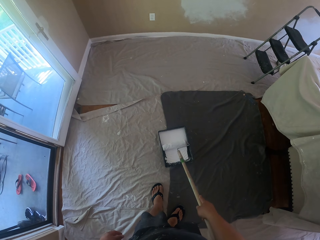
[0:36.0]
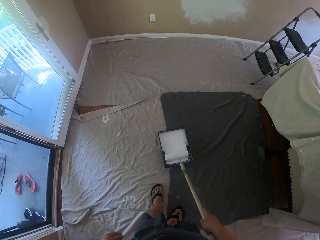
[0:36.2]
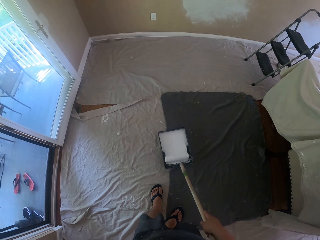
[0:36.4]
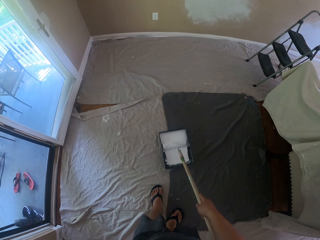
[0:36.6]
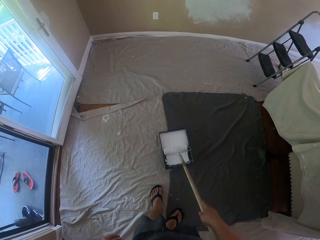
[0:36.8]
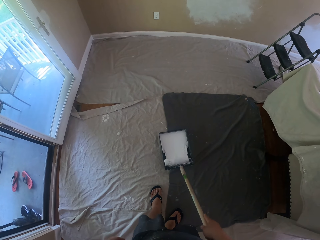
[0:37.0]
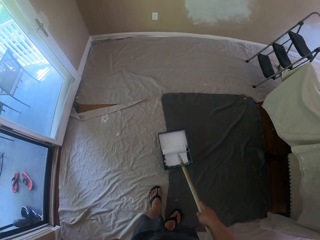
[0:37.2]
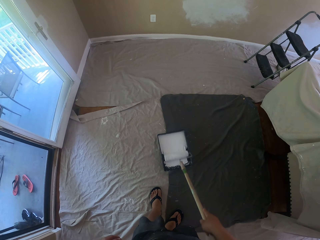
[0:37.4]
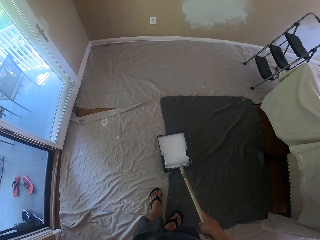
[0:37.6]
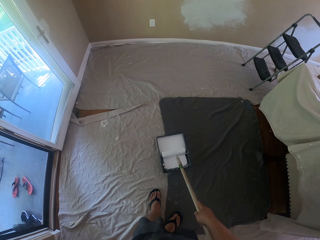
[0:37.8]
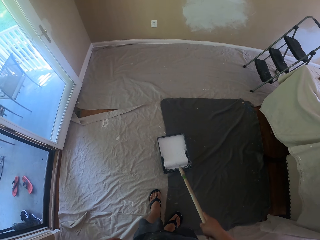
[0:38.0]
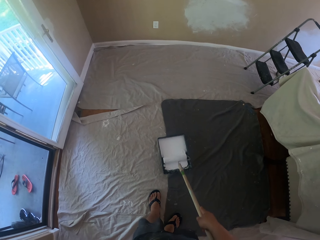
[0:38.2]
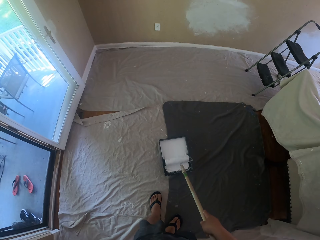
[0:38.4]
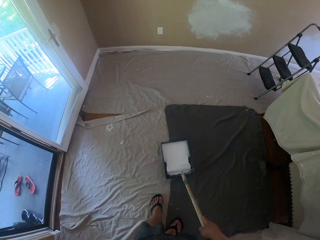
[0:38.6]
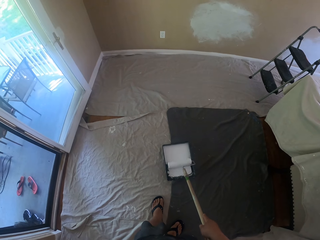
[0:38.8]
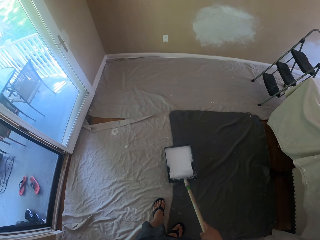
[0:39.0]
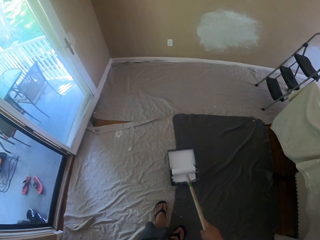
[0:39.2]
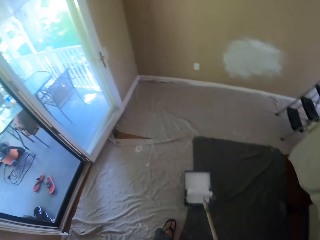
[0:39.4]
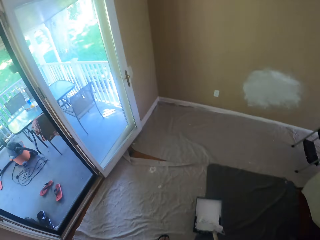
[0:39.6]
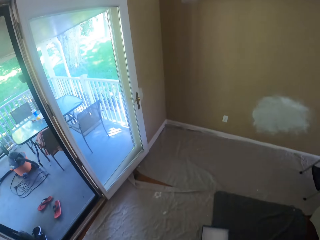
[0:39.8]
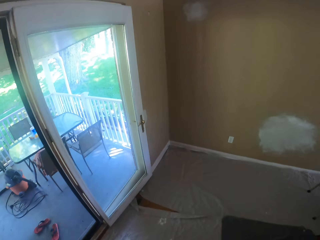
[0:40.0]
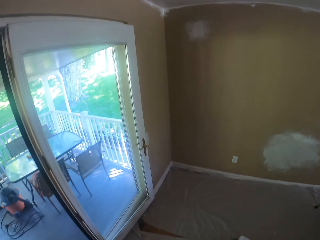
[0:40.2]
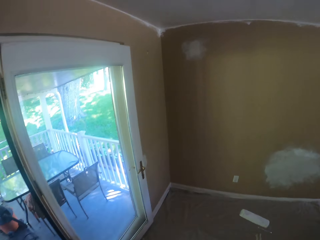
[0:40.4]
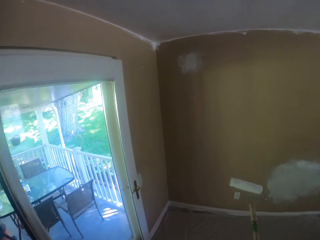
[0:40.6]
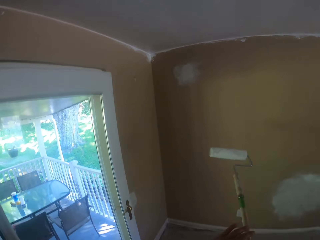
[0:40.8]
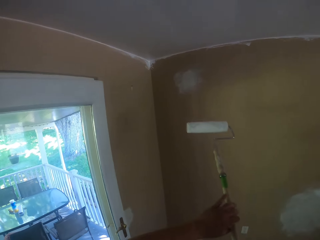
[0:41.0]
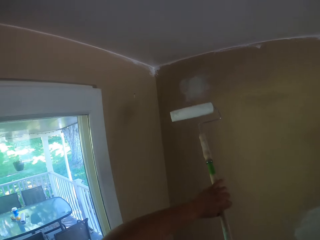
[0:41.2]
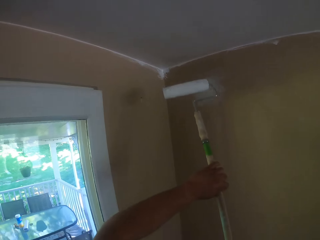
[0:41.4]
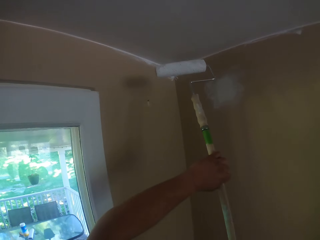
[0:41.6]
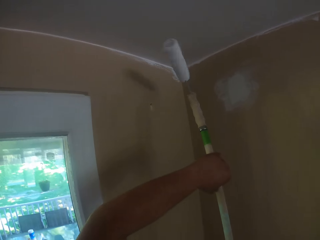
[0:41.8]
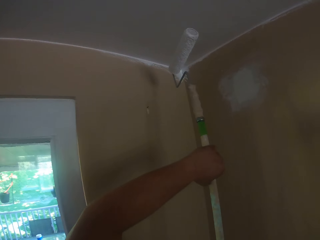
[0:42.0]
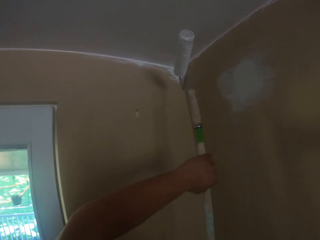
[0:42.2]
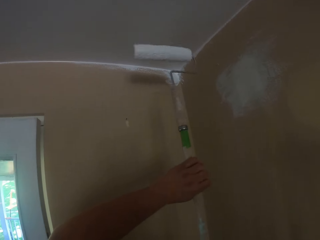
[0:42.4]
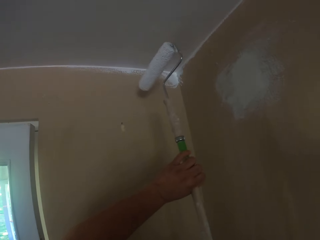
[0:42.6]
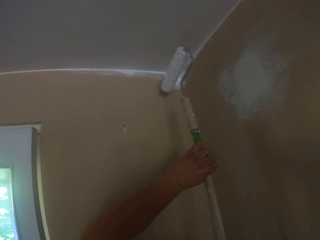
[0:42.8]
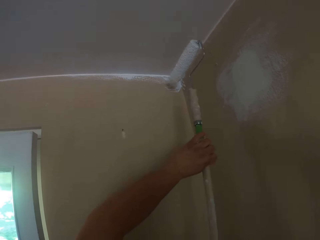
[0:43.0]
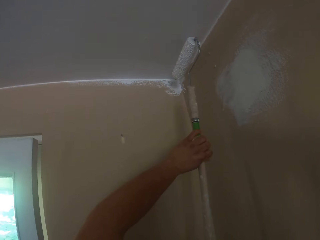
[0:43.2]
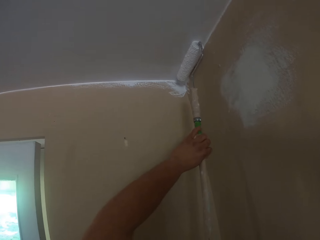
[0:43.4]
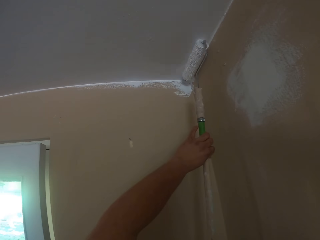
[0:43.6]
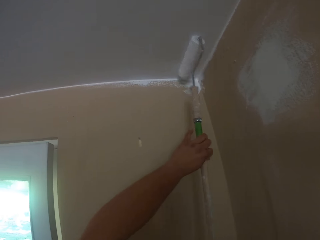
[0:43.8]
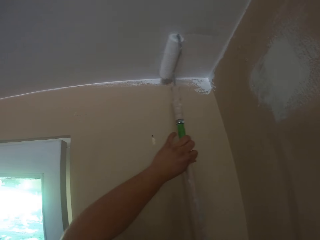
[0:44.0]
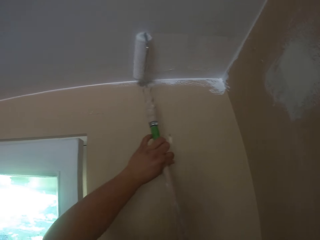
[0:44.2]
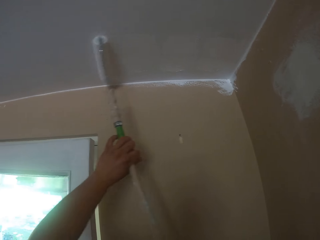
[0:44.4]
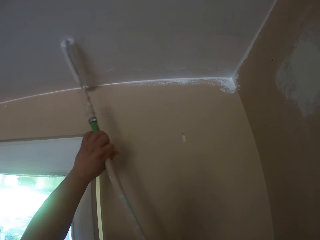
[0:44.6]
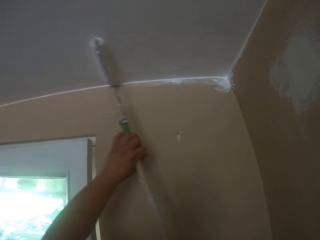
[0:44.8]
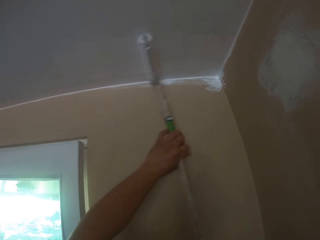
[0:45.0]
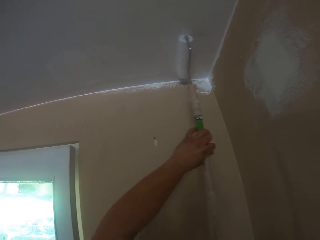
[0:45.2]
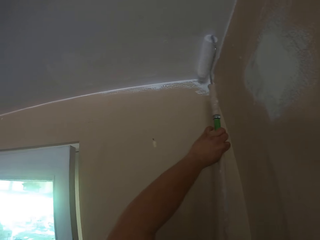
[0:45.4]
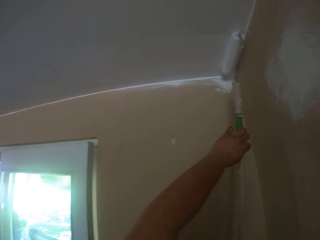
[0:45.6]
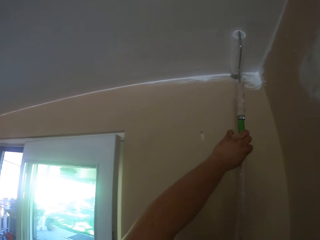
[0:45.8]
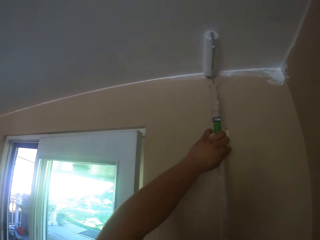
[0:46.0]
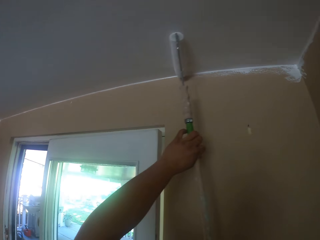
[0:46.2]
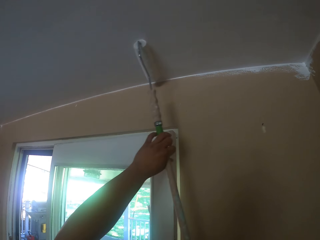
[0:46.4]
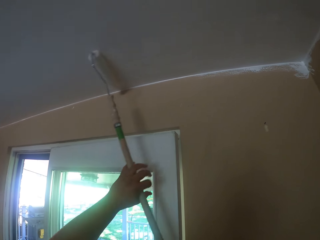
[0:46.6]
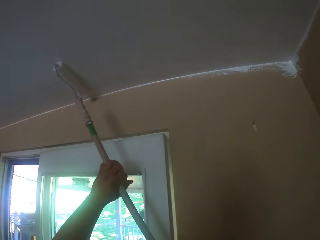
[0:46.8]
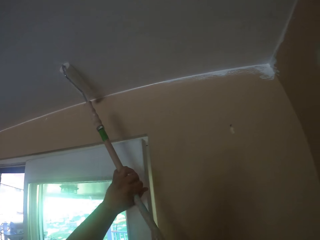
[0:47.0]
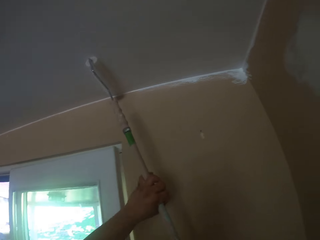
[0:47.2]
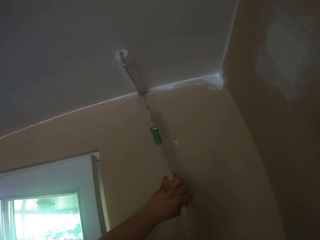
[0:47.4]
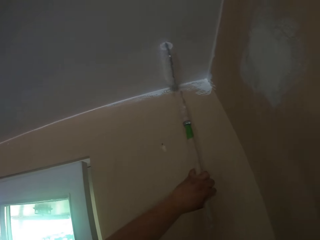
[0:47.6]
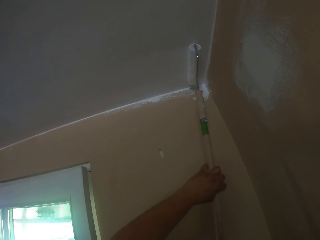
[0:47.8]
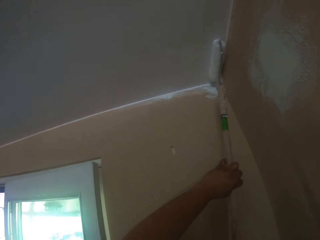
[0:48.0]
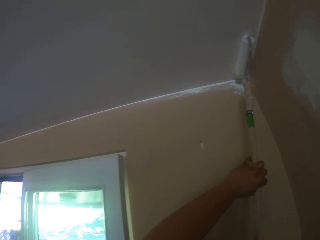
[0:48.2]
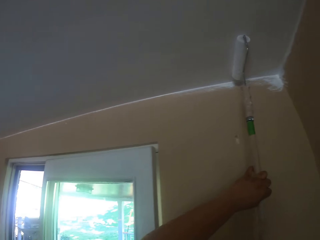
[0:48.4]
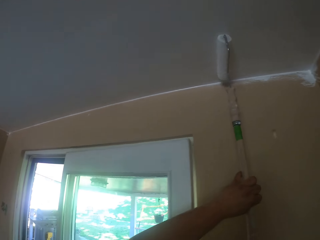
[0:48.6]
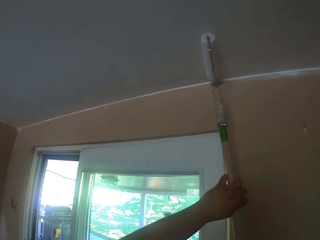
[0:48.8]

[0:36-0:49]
The camera wearer walks to a corner wall. They adjust the paint roller. They paint the ceiling of the apartment with the long paint roller.

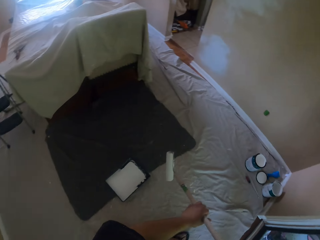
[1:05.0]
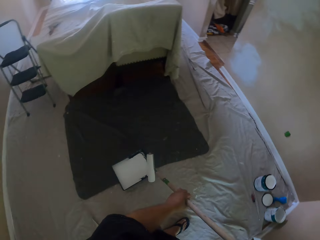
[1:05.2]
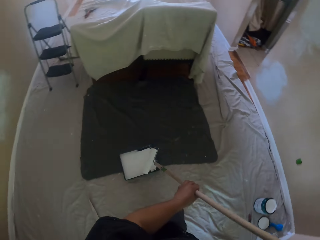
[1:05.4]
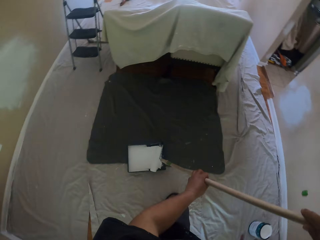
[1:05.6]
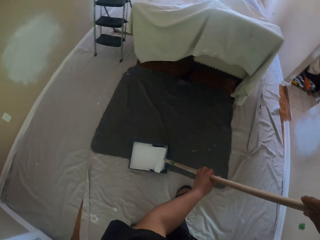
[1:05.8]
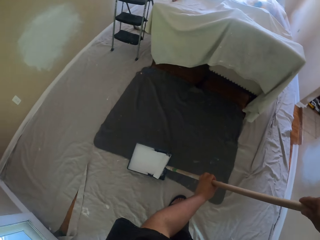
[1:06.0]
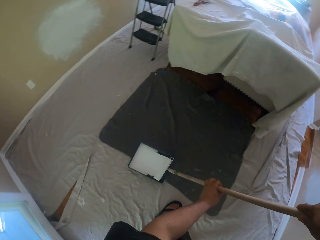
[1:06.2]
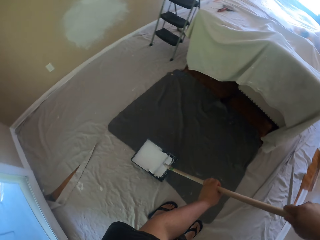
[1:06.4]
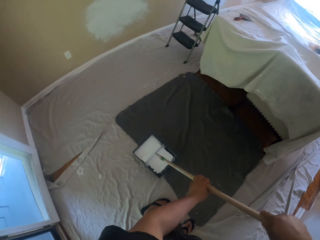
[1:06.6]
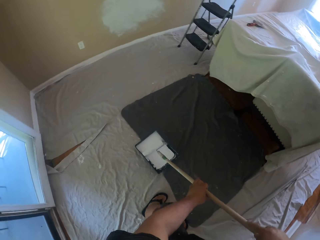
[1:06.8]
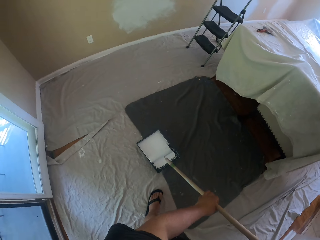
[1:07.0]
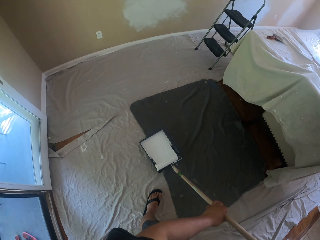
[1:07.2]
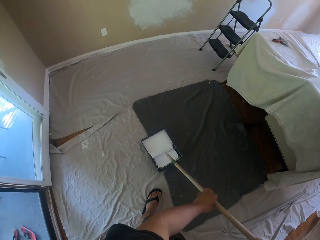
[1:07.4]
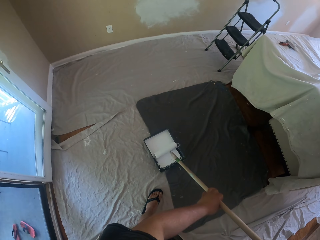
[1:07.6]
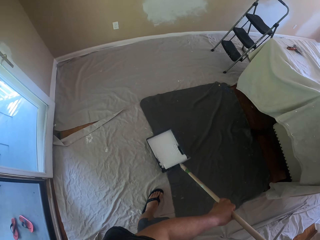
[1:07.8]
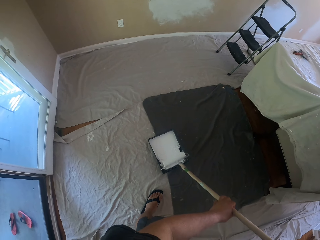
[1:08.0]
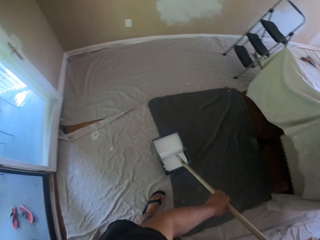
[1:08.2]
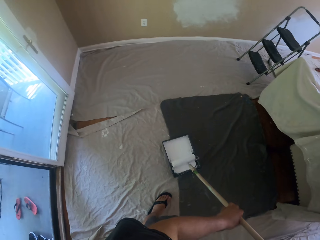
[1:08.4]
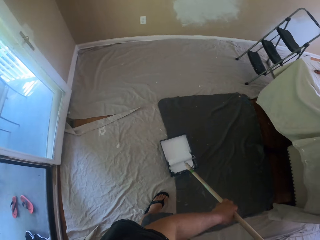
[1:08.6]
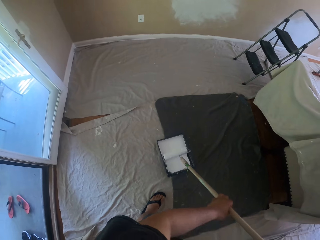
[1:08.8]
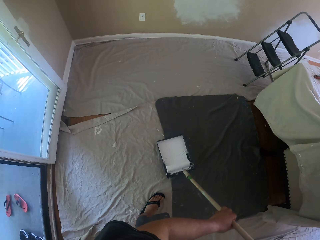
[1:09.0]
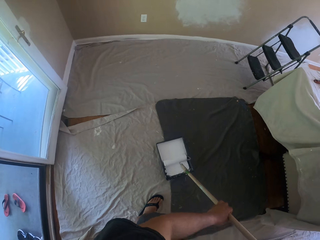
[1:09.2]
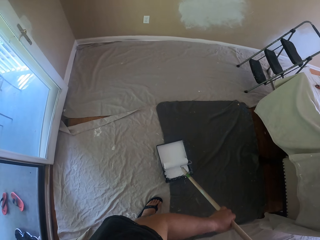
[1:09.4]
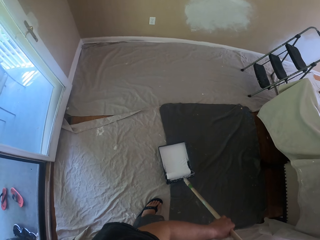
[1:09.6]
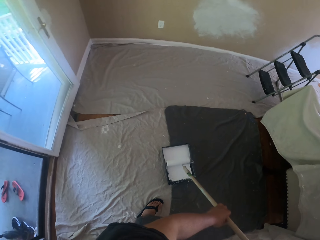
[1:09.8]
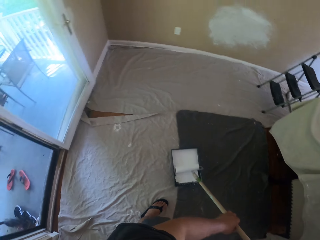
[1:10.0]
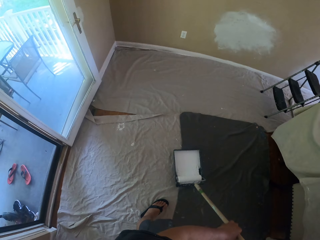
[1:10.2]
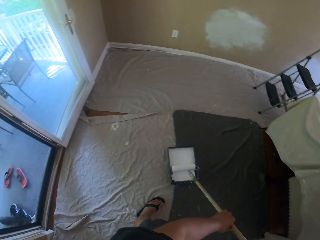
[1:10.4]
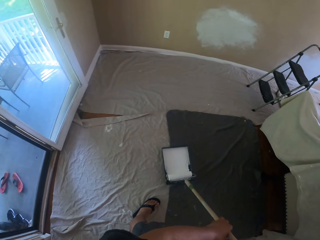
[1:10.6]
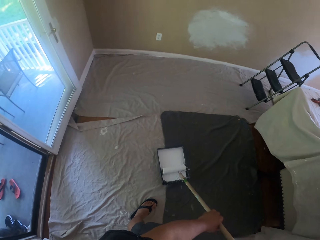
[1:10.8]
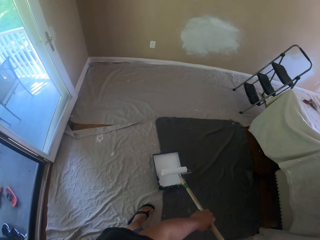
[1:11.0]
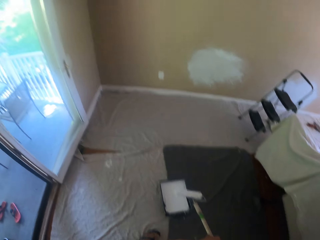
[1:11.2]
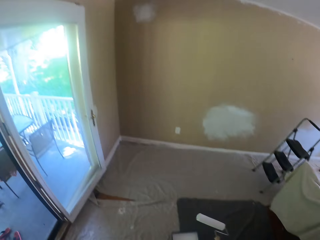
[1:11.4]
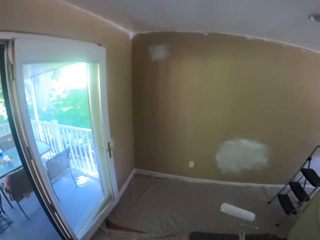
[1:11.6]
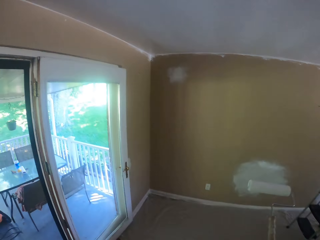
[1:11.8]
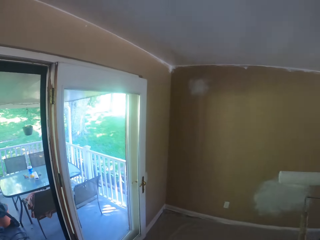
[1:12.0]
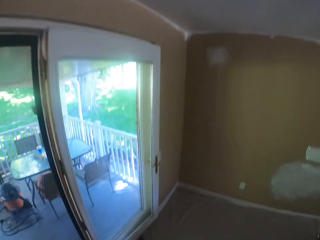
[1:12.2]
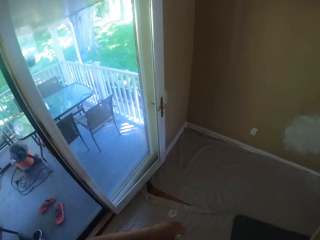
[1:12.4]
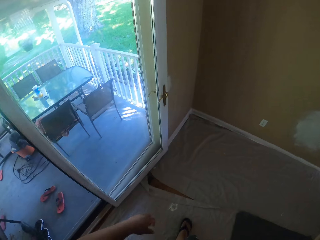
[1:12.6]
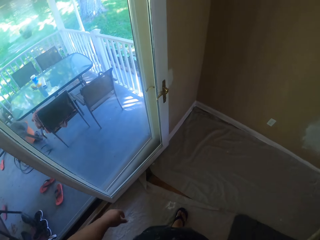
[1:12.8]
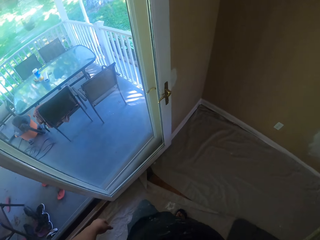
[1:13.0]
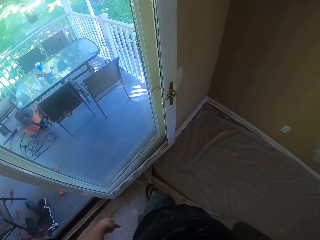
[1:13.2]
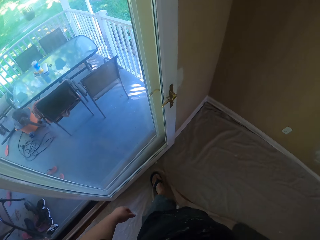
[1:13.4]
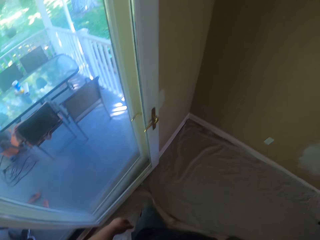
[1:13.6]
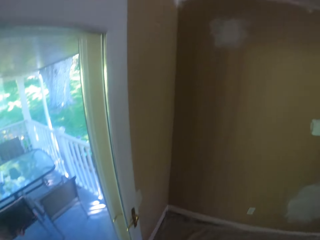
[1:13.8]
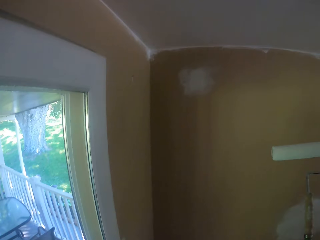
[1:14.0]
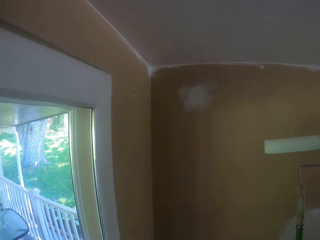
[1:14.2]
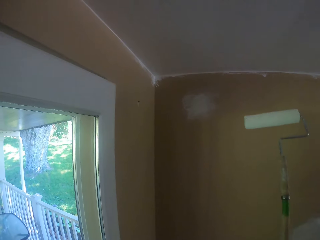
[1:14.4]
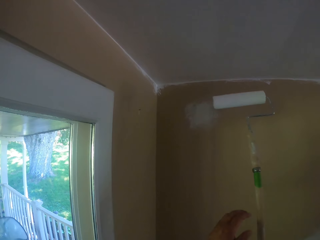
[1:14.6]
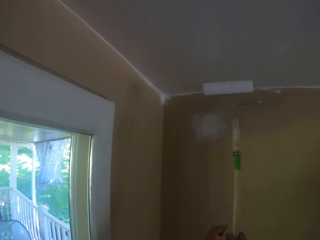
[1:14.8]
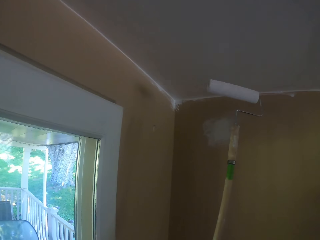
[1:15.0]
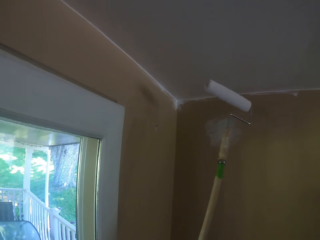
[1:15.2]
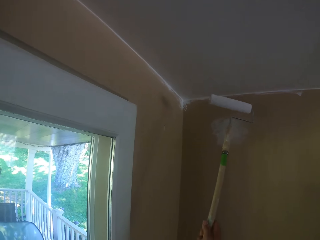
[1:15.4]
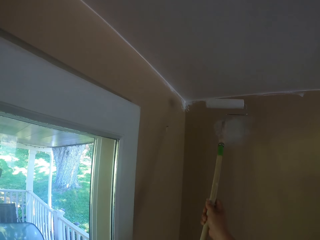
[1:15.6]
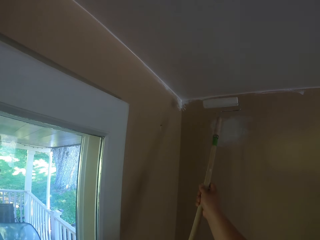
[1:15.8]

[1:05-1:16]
The camera wearer rolls the long paint roller in the paint tray. They walk to a wall and adjust a cloth on the floor.
